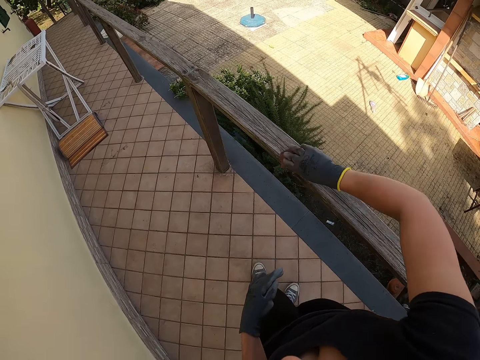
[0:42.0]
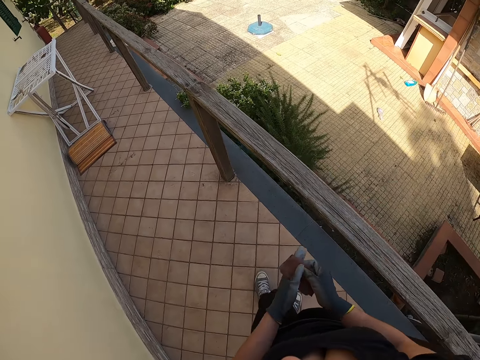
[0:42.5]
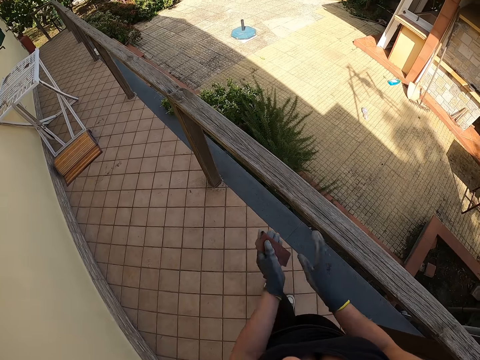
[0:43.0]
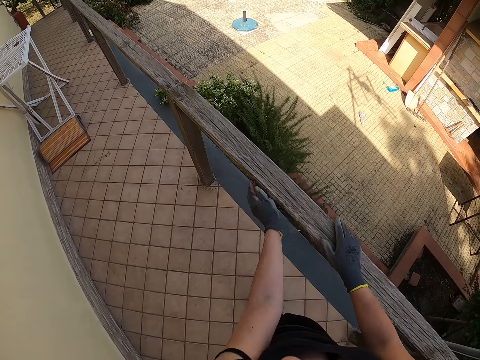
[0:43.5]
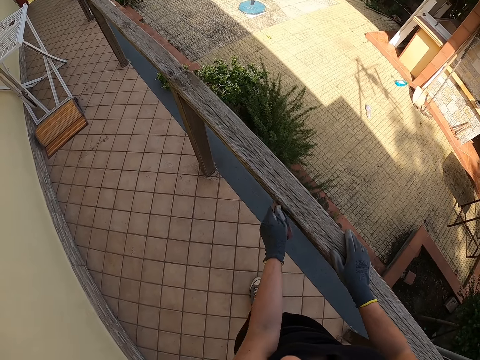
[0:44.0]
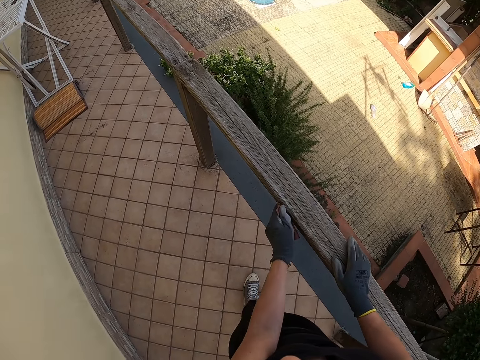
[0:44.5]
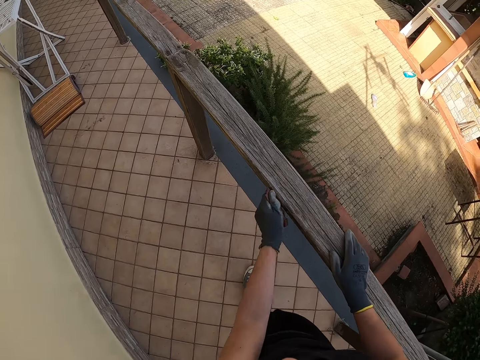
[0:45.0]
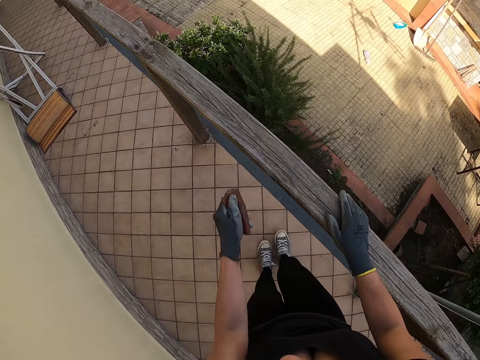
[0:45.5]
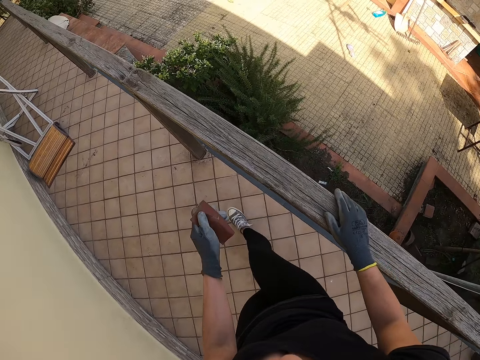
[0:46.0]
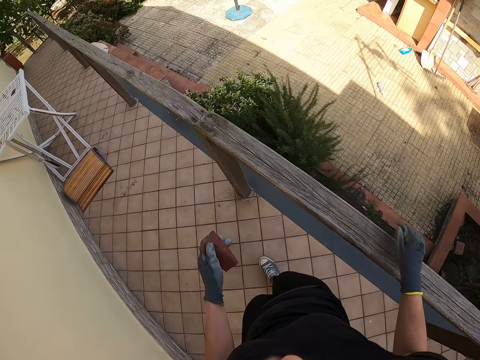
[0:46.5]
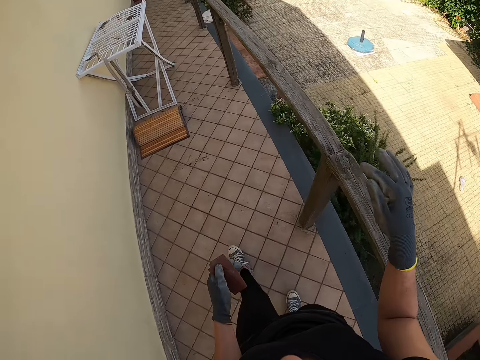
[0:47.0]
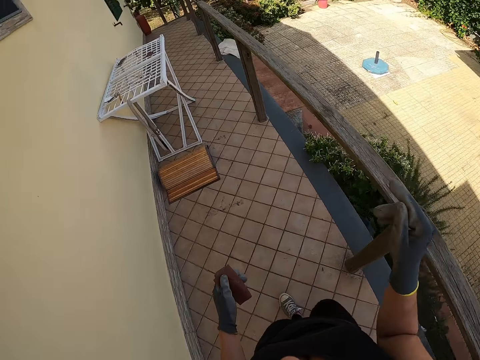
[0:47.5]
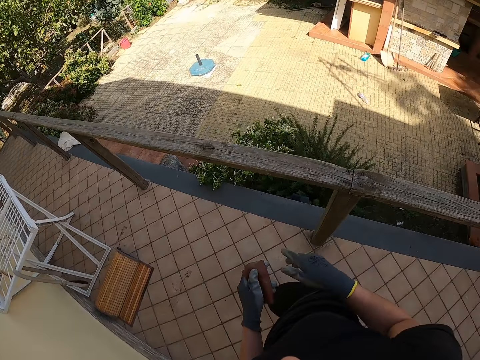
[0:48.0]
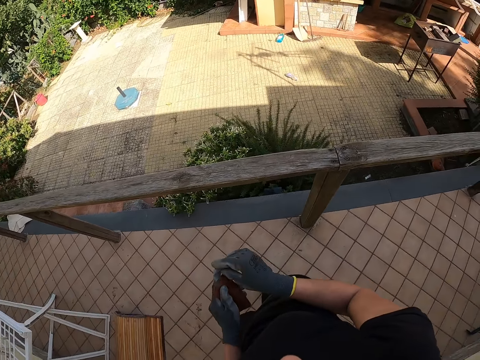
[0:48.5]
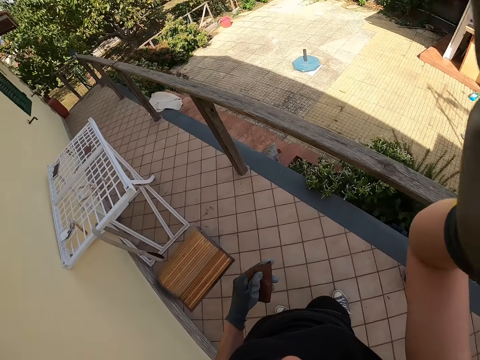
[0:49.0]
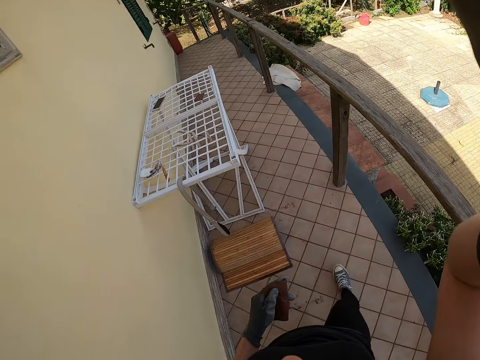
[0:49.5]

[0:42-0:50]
The camera wearer passes the sandpaper from her right hand to her left hand. She places her left hand on the balcony railing. She smoothens the balcony railing with the sandpaper. She walks along the balcony. She touches the sandpaper with her right hand. She lifts the hand. She touches the camera with her right hand.
